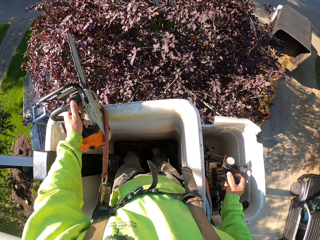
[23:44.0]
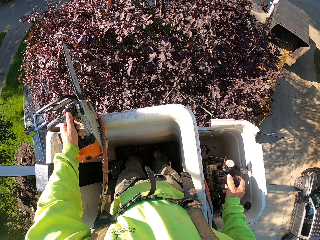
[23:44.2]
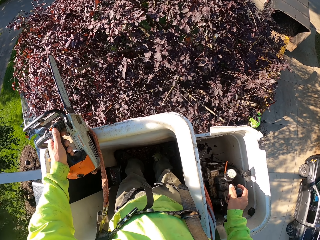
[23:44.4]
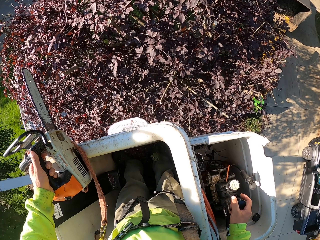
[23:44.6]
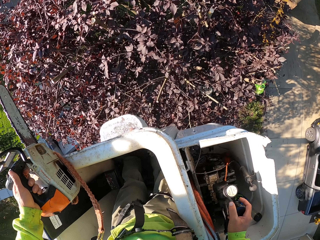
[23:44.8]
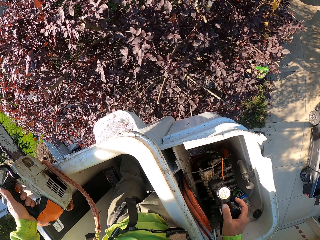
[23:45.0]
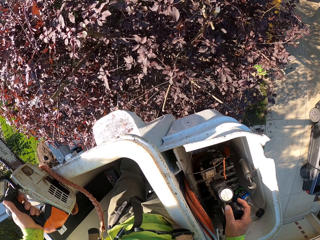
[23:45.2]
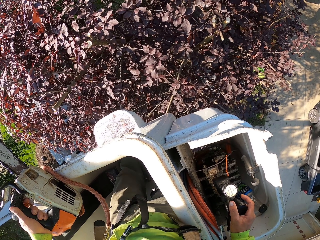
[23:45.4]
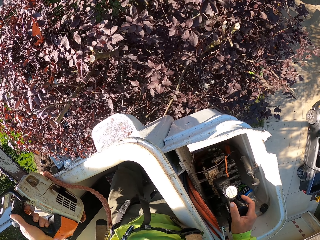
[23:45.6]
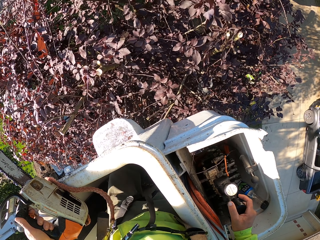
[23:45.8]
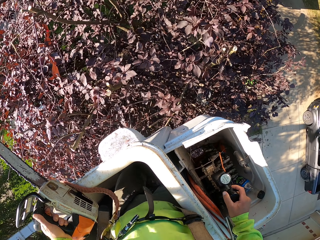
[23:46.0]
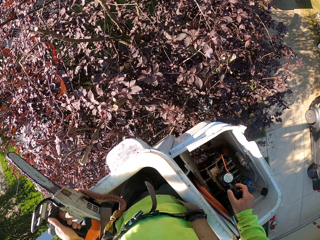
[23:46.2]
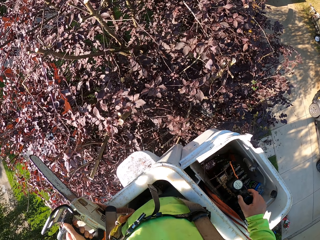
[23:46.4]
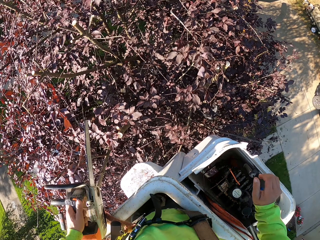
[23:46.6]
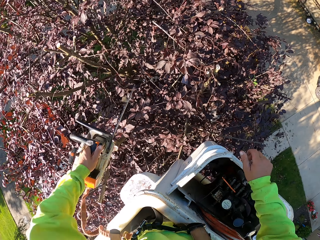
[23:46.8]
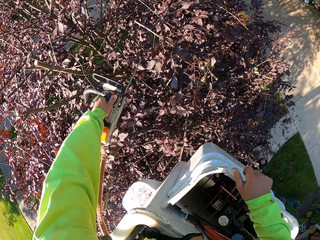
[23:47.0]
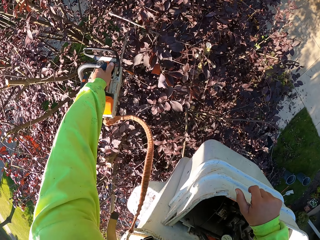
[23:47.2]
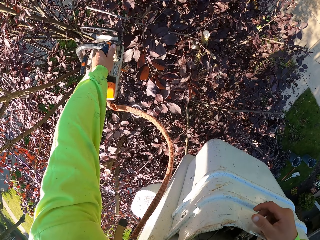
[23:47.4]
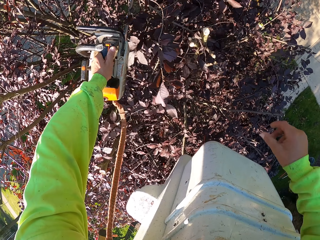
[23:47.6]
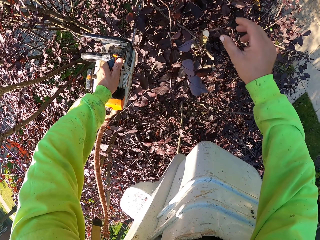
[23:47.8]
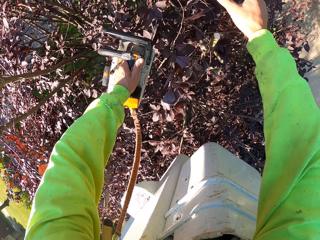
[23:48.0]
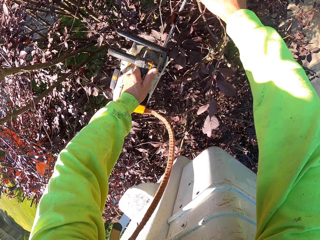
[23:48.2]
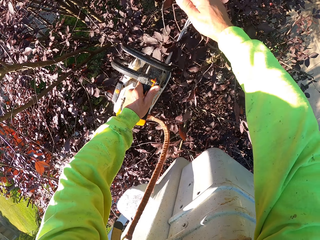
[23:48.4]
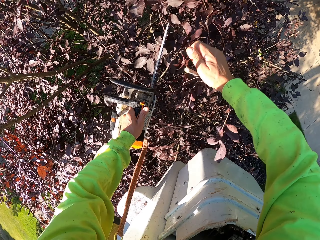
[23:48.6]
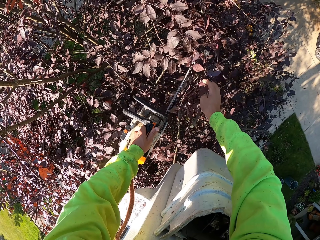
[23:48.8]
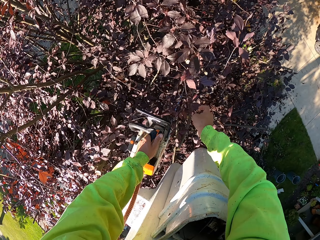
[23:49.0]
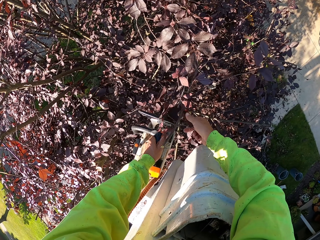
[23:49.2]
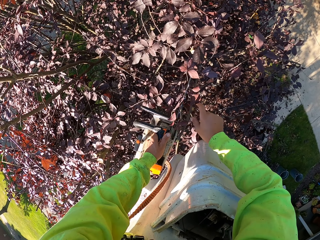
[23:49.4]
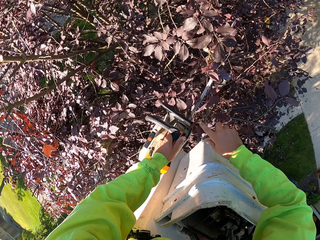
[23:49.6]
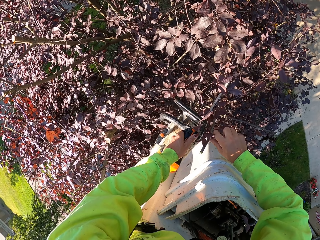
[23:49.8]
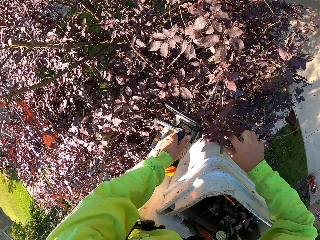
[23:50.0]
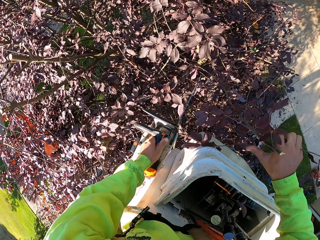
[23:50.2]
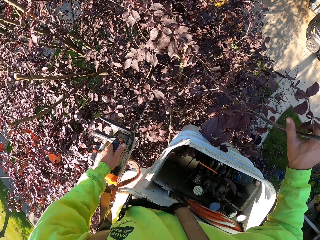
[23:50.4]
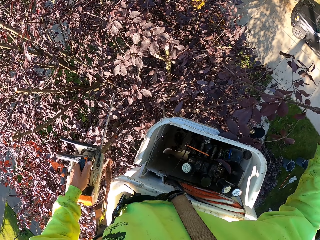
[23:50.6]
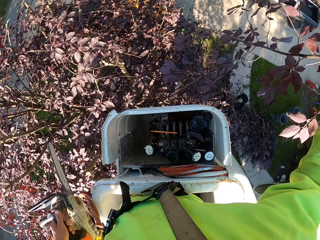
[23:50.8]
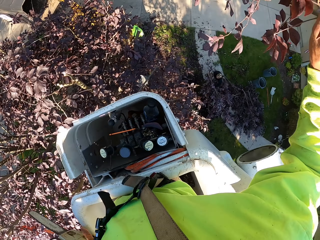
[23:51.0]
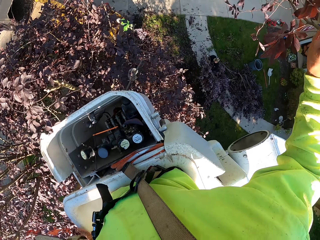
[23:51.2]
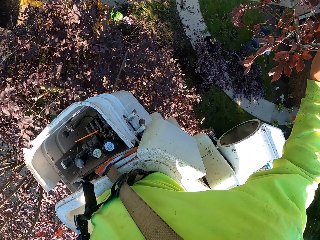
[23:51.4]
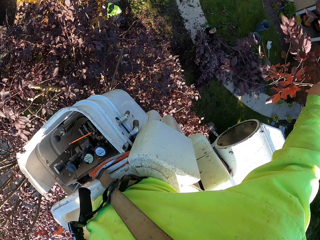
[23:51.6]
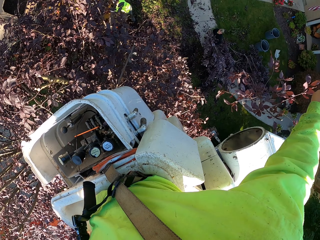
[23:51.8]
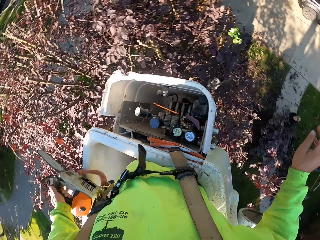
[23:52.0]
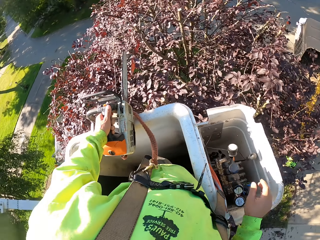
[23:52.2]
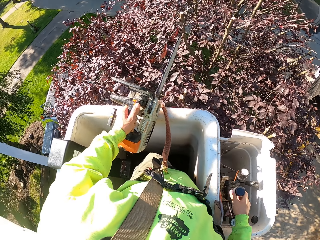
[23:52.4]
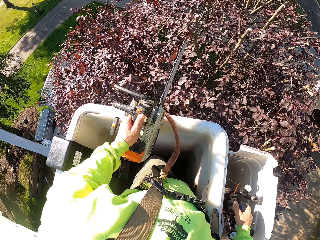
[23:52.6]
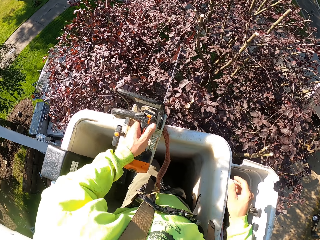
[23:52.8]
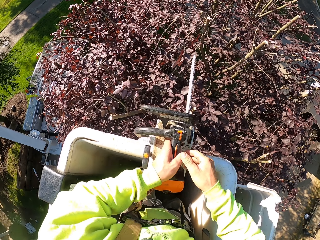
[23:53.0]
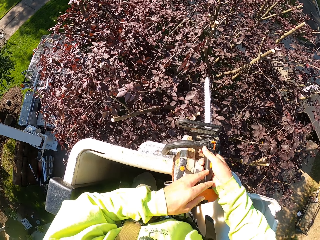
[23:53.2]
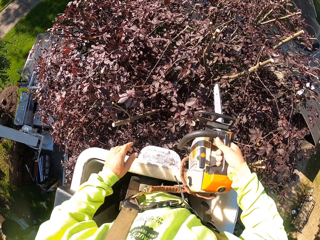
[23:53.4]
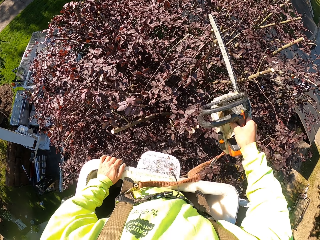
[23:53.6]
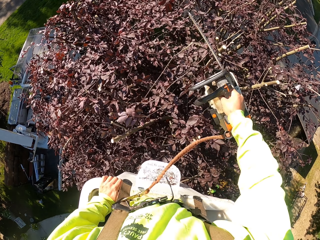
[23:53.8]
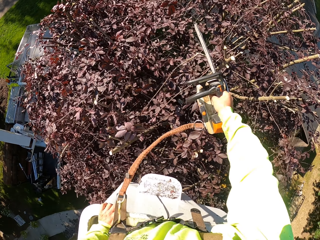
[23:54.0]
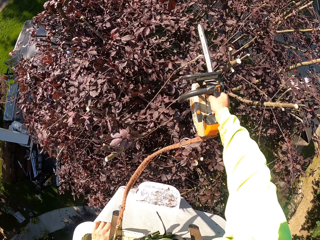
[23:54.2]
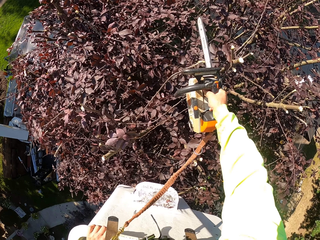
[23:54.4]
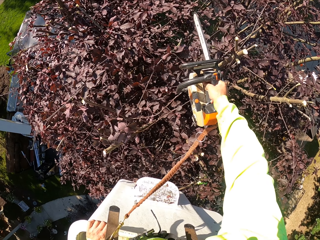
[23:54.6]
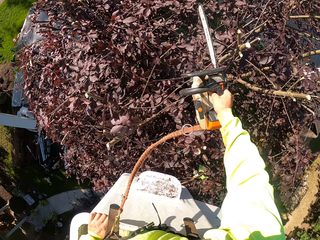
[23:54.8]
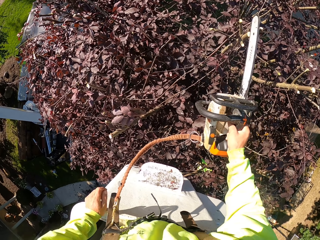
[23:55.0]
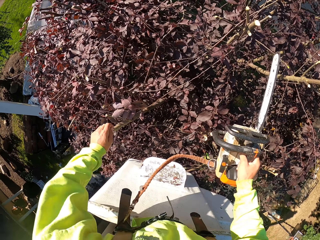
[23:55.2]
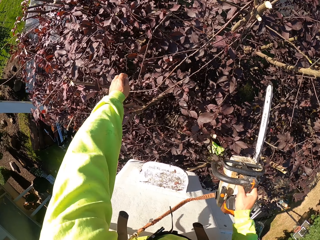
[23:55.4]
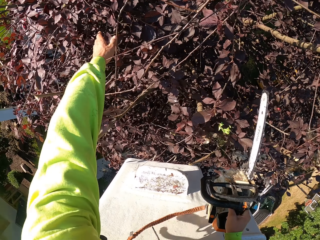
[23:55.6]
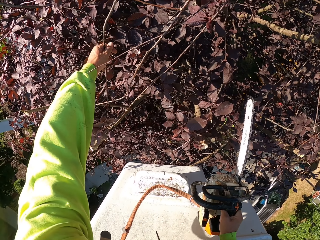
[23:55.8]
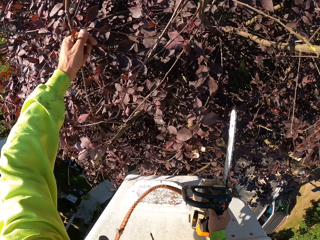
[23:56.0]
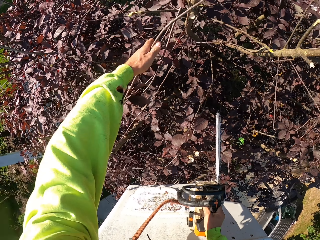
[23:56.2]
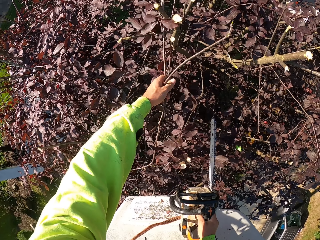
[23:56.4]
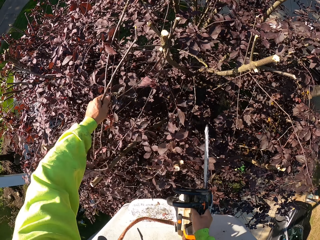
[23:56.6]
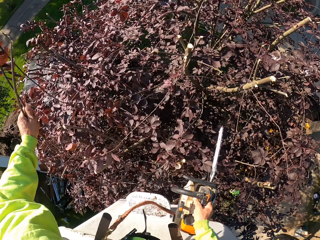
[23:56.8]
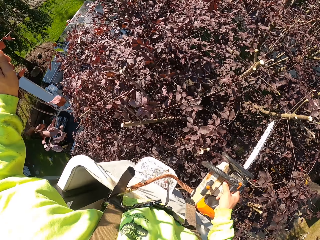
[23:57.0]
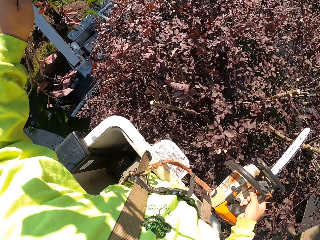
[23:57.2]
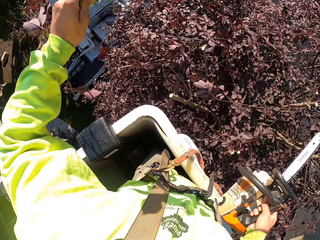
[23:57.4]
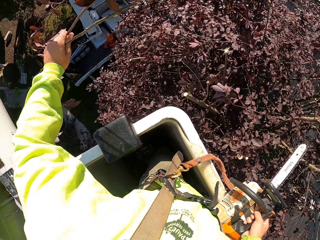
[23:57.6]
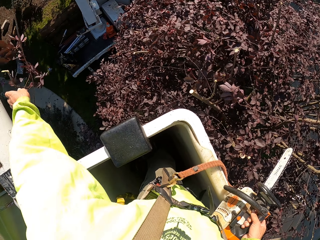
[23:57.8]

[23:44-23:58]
The camera wearer trims some tree branches with the chainsaw in his left hand. He picks the tree branch from the tree with his right hand. He cuts the branch. He drops the tree branch in his right hand on the ground. He throws the branches. He passes the chainsaw in his left hand to his right hand. He trims some tree branches with the chainsaw in his right hand. He picks the tree branches from the tree with his left hand.

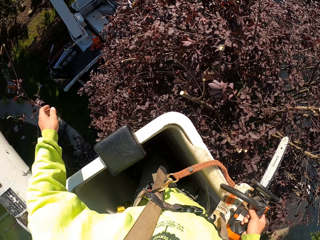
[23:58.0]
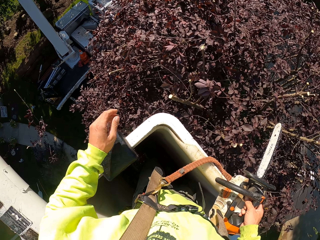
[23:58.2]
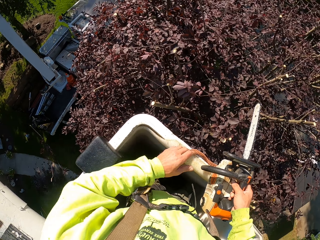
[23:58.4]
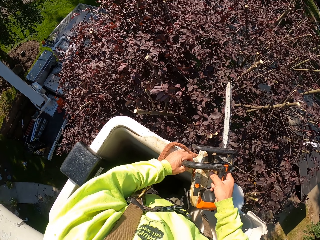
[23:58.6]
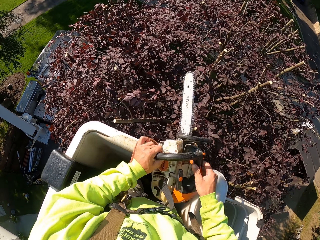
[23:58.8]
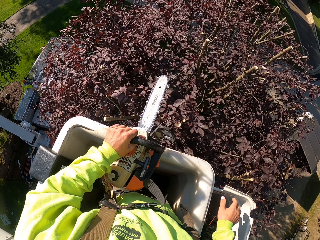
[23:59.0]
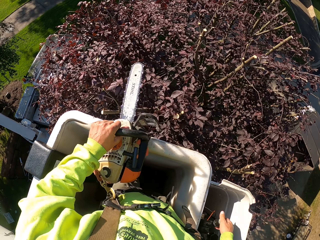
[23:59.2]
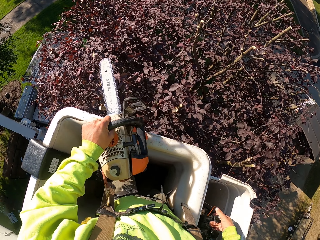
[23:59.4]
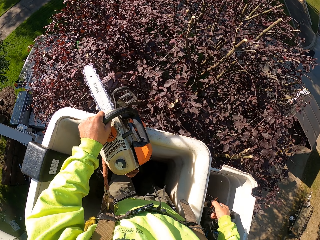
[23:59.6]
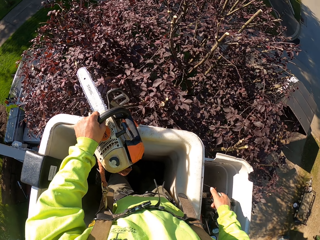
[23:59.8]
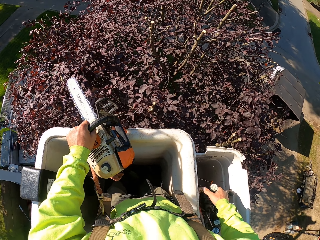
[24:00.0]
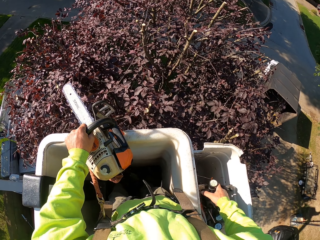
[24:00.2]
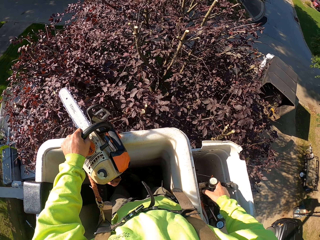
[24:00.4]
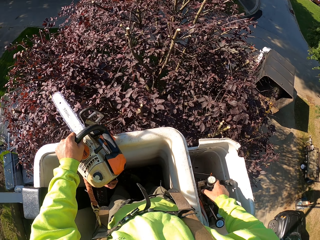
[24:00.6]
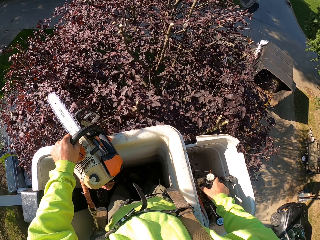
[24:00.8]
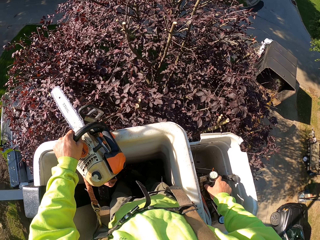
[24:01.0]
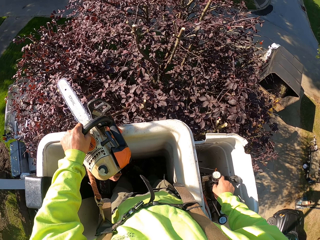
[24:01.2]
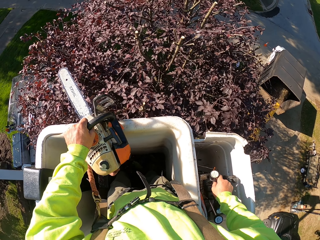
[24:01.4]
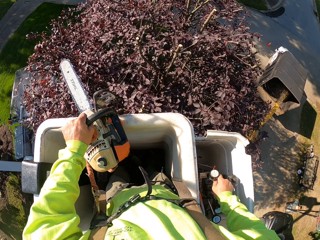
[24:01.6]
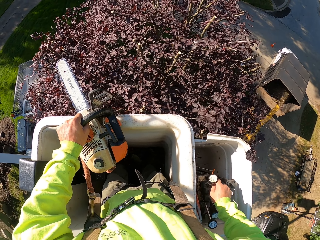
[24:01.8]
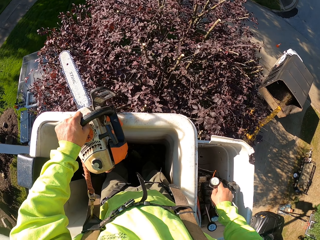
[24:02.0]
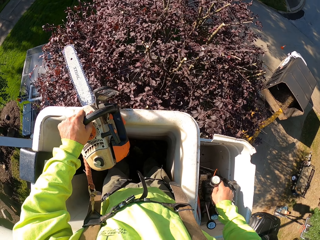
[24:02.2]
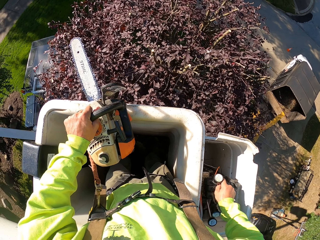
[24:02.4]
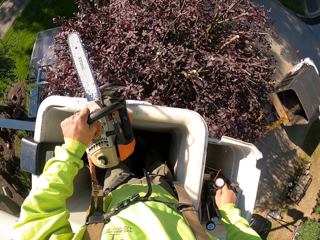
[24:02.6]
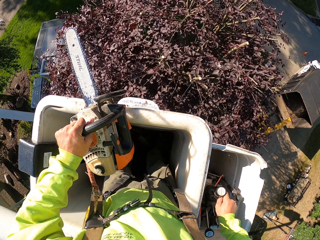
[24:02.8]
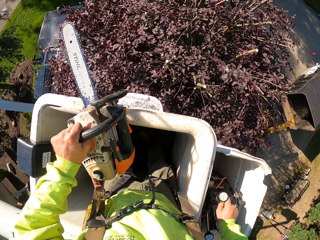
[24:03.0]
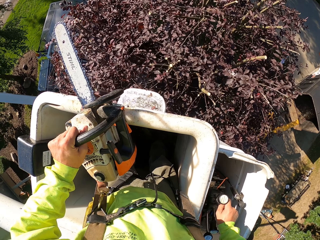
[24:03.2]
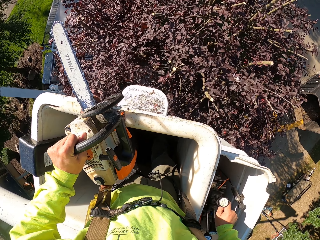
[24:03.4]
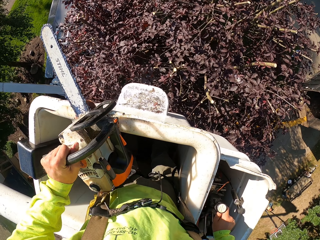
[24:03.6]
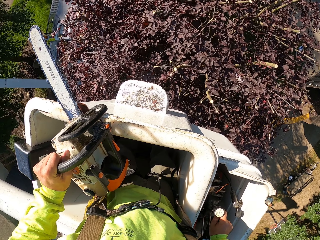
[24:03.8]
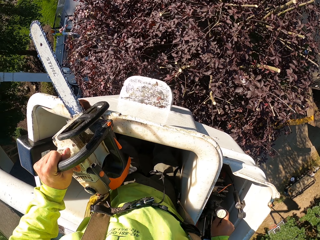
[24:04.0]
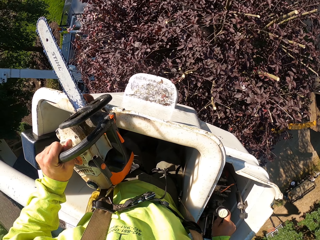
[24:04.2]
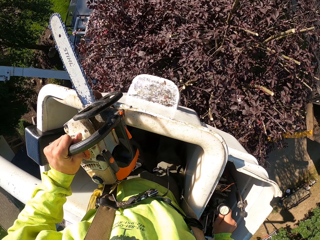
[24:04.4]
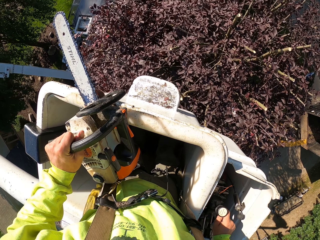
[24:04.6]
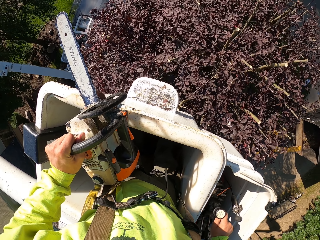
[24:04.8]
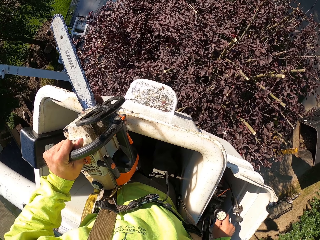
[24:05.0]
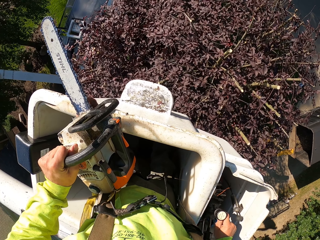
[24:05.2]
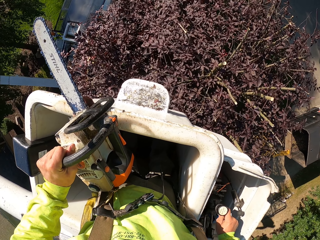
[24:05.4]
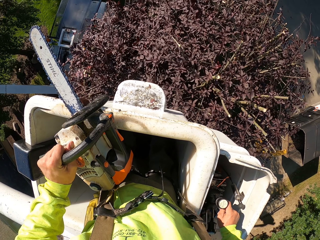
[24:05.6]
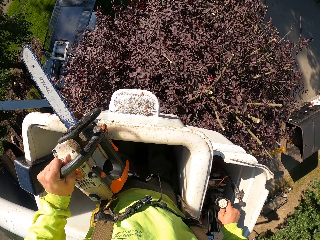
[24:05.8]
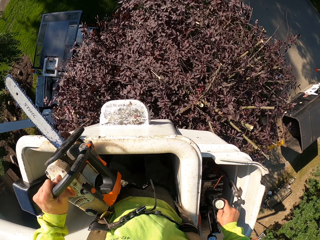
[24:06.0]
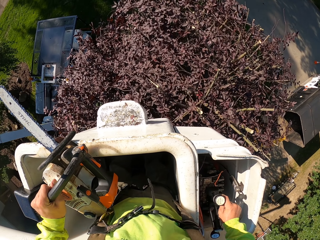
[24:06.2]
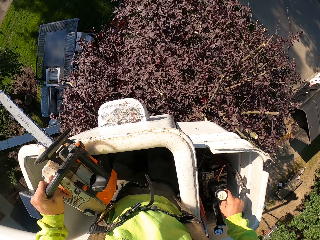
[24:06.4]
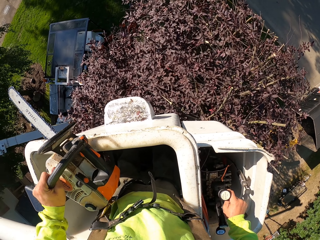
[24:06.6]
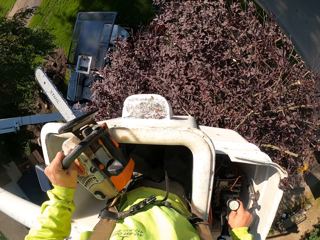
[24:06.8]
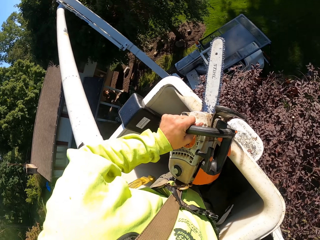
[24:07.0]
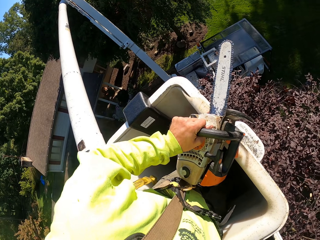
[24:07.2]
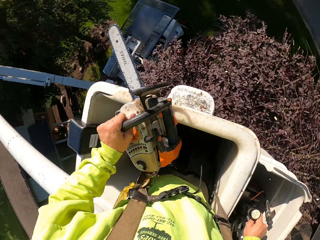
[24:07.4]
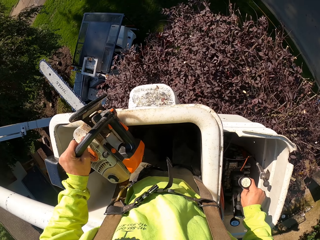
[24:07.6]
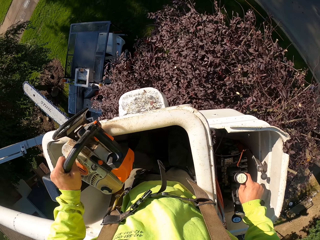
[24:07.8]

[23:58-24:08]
The camera wearer drops the tree branches in his left hand on the ground. He passes the chainsaw in his right hand to his left hand. He holds the control sticks in the bucket of the boom lift with his right hand. He operates the boom lift with the control sticks in the bucket of the boom stick in his right hand. He adjusts the carrier.
